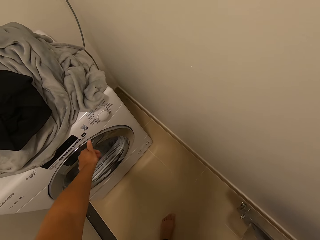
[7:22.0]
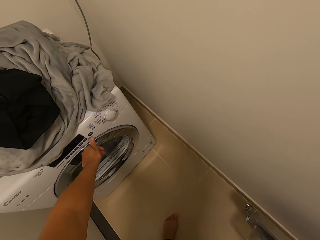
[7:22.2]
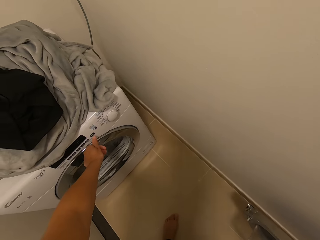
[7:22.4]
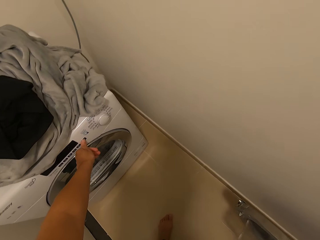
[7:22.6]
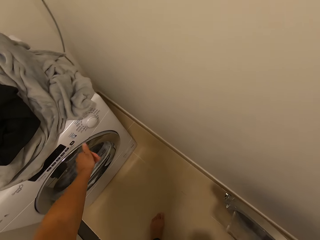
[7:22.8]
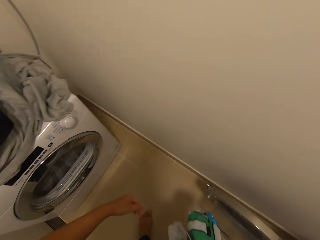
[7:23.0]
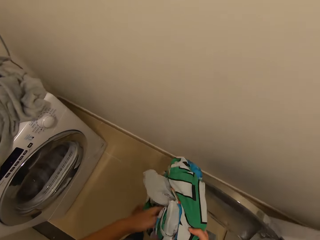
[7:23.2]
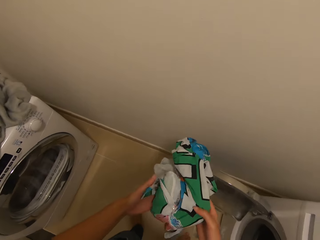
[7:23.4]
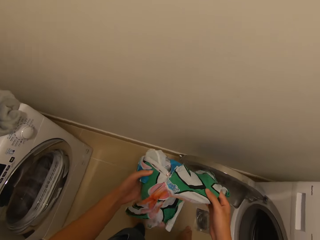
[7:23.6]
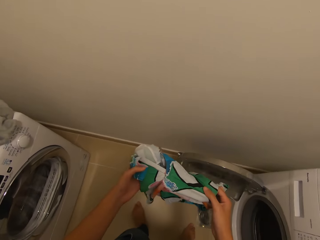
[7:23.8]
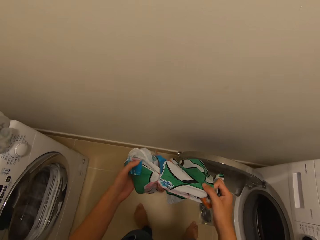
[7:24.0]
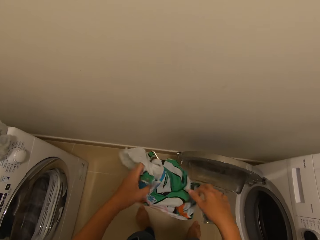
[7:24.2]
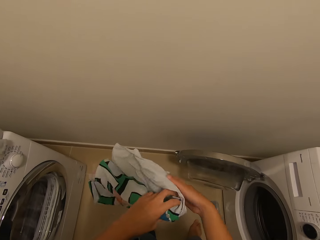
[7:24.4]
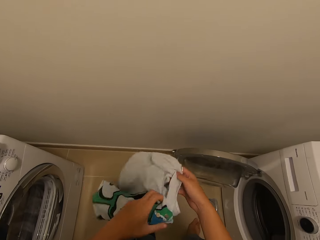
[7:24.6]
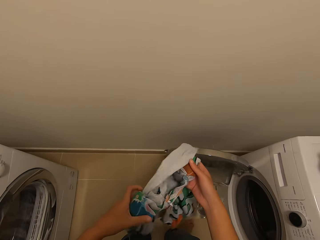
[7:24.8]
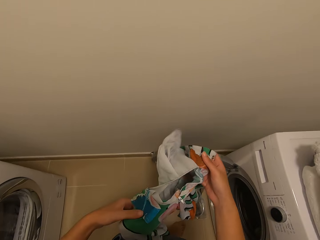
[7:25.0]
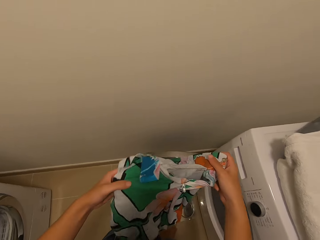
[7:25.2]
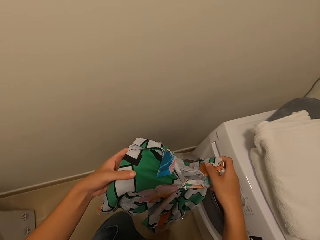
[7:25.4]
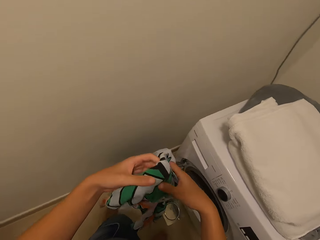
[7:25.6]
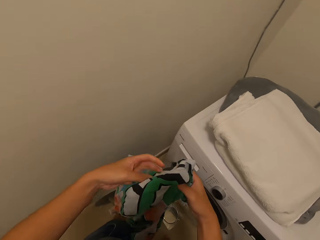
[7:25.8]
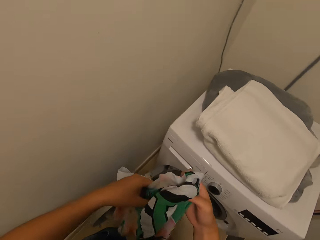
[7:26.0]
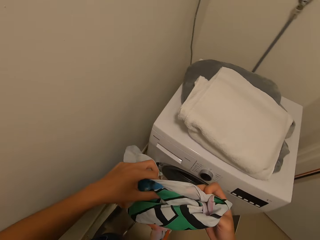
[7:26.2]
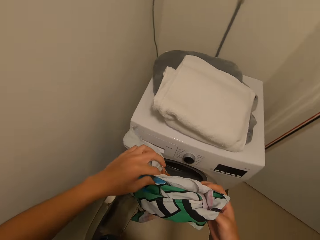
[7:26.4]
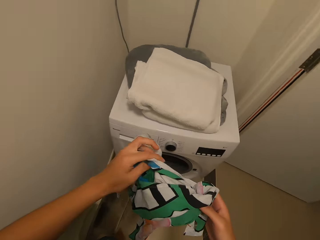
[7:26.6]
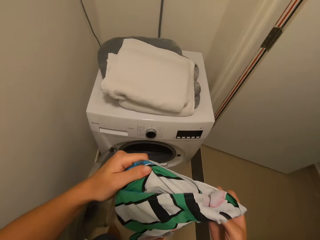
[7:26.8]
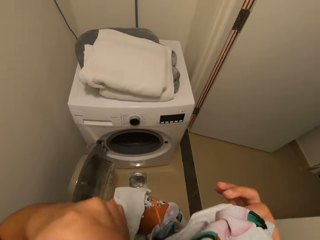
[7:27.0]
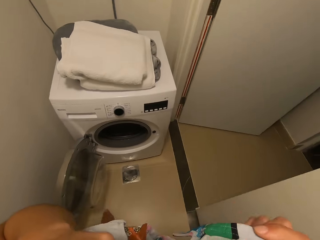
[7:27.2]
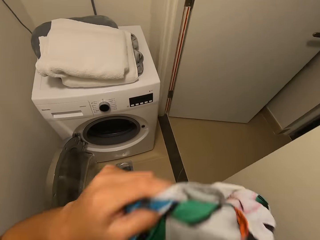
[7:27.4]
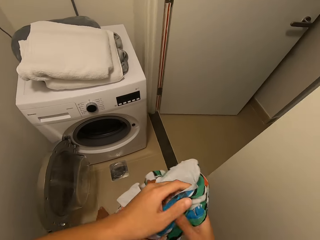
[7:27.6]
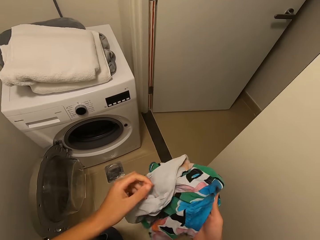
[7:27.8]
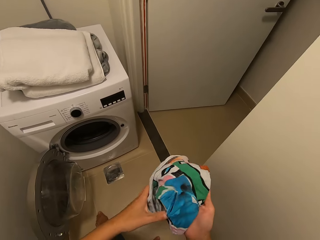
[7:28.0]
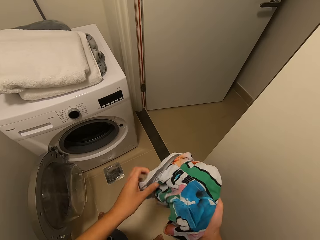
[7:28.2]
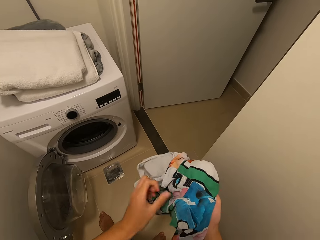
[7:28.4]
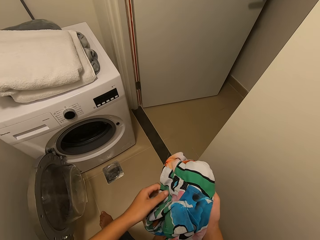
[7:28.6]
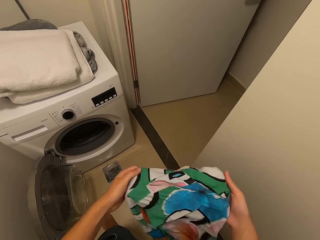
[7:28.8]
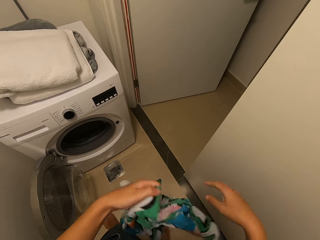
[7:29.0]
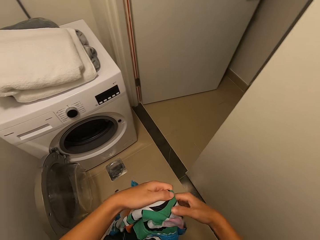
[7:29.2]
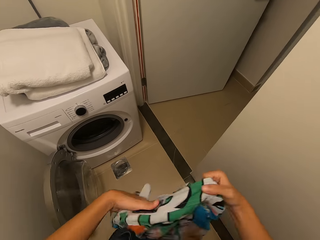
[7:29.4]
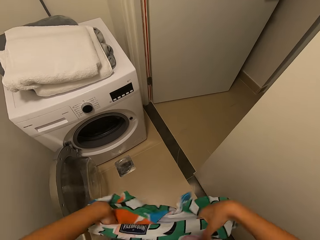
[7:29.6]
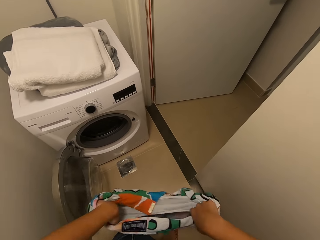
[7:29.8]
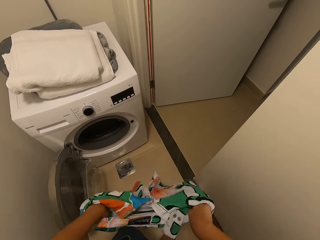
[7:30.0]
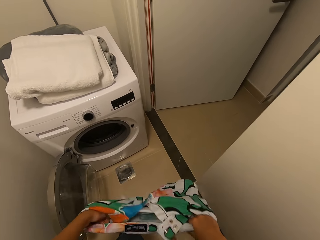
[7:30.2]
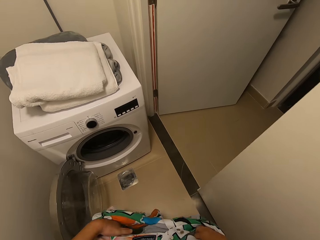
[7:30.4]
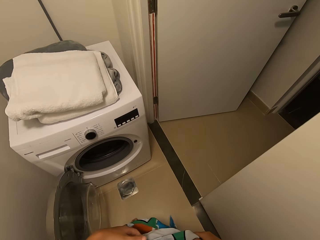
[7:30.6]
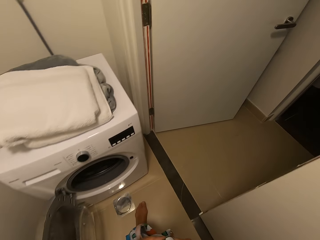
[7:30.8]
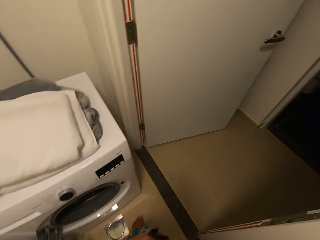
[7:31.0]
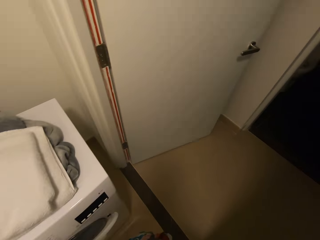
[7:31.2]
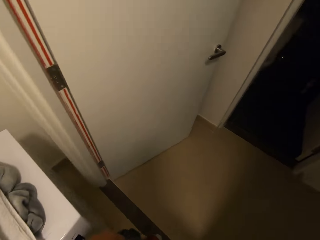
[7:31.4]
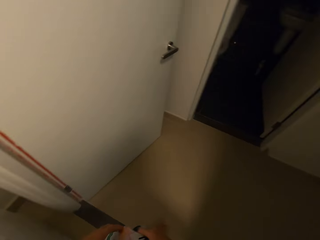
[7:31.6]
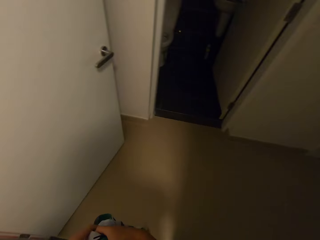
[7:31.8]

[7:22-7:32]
The camera wearer inspects a green cloth with her hands. She flips the cloth on a hand.

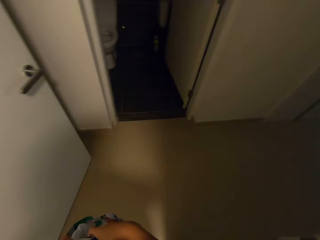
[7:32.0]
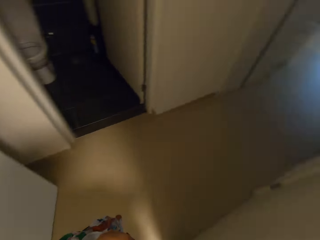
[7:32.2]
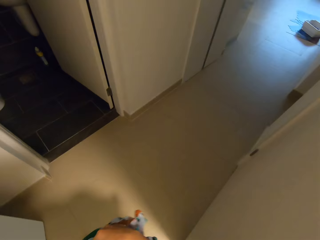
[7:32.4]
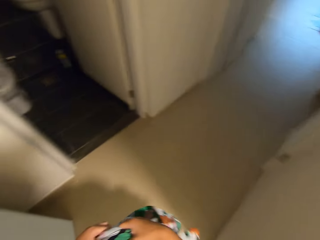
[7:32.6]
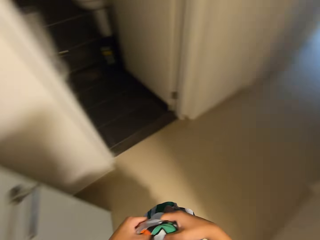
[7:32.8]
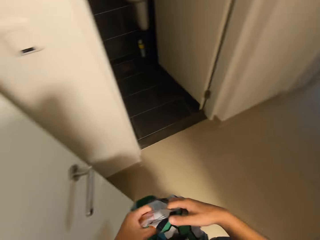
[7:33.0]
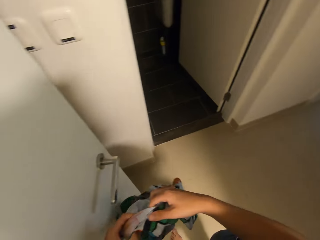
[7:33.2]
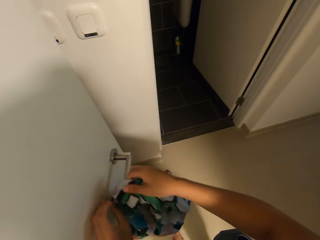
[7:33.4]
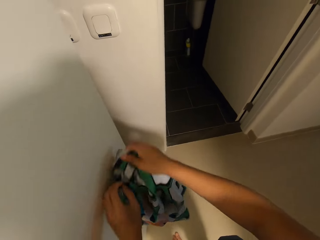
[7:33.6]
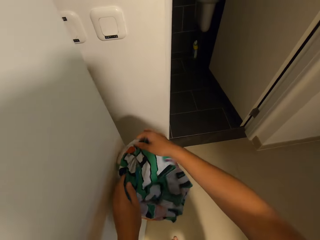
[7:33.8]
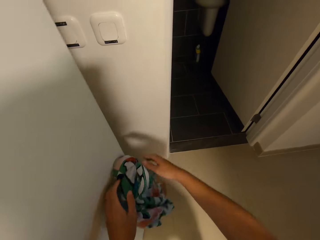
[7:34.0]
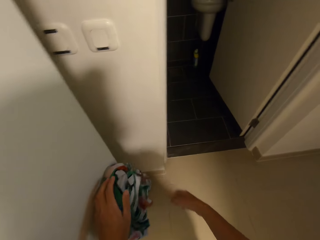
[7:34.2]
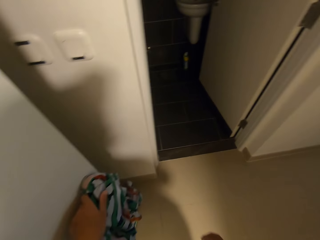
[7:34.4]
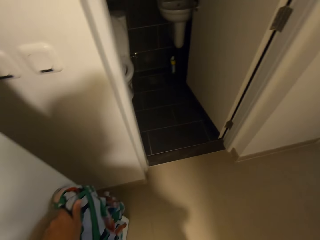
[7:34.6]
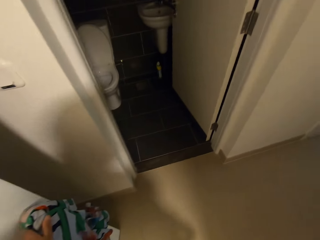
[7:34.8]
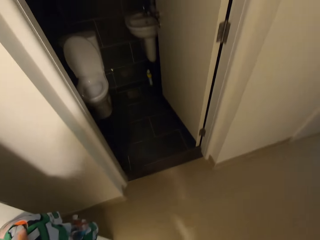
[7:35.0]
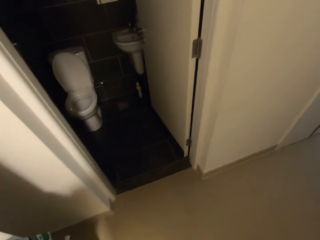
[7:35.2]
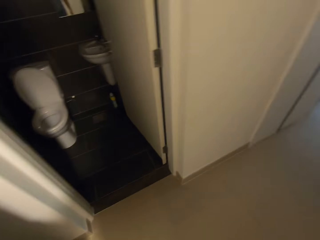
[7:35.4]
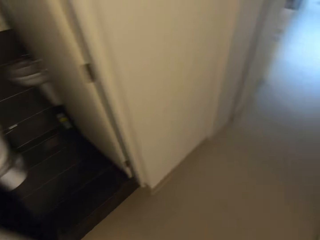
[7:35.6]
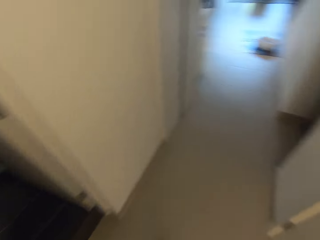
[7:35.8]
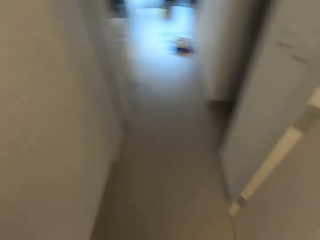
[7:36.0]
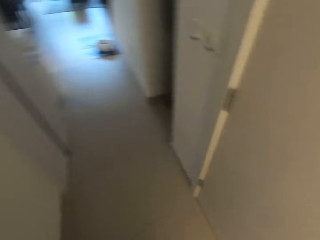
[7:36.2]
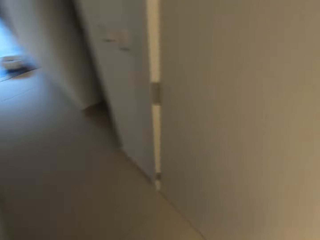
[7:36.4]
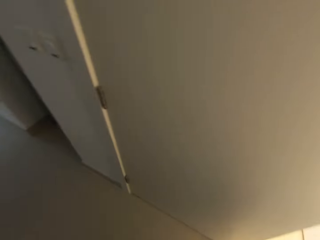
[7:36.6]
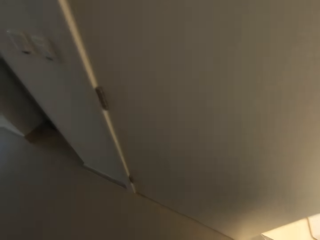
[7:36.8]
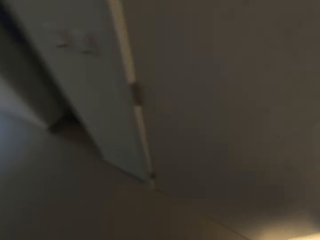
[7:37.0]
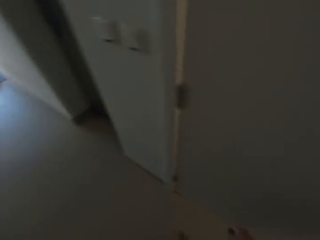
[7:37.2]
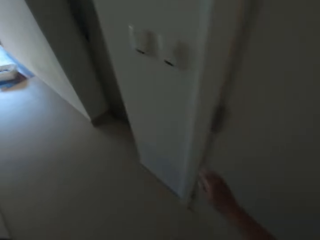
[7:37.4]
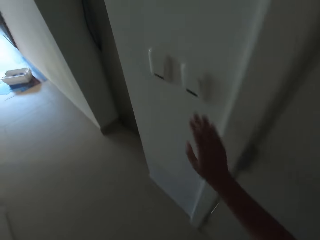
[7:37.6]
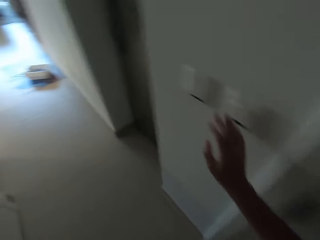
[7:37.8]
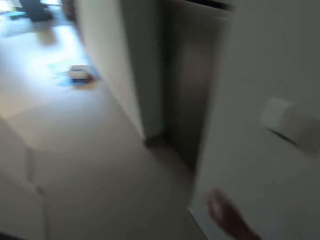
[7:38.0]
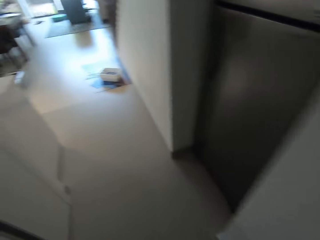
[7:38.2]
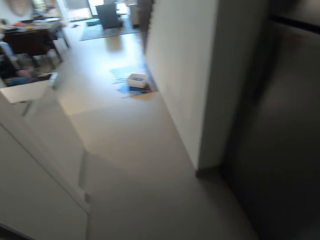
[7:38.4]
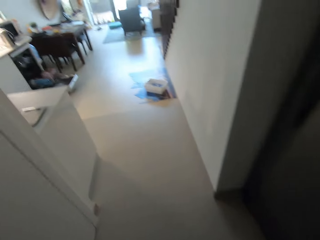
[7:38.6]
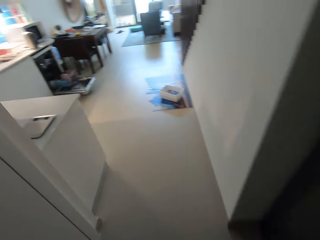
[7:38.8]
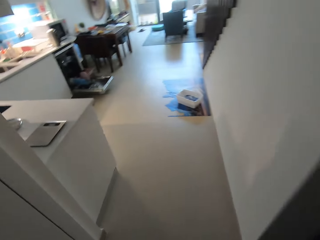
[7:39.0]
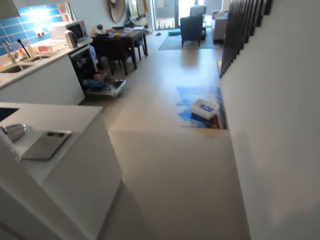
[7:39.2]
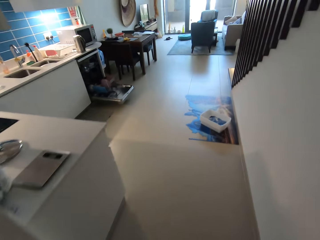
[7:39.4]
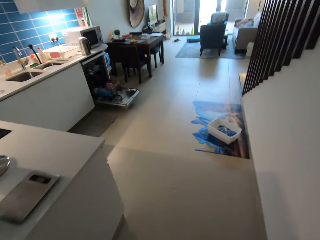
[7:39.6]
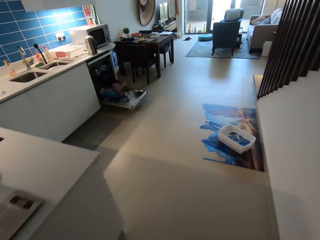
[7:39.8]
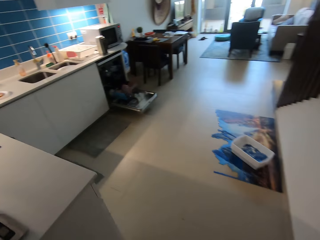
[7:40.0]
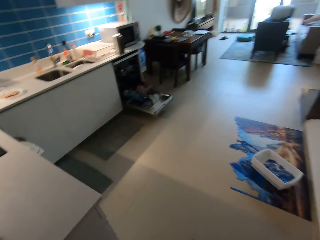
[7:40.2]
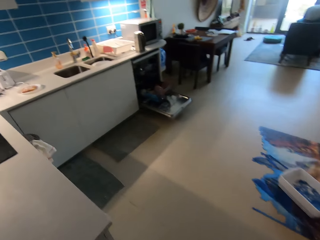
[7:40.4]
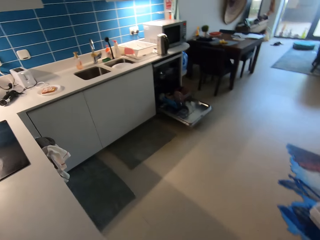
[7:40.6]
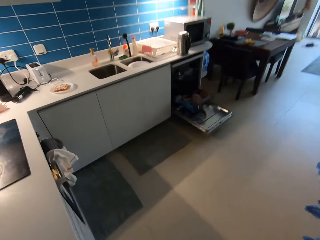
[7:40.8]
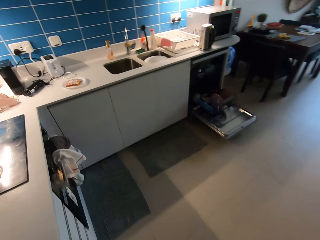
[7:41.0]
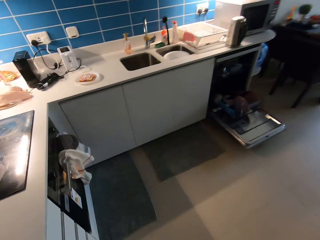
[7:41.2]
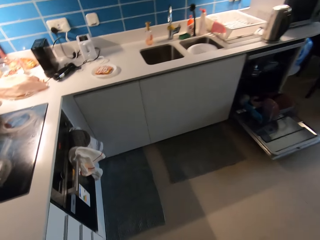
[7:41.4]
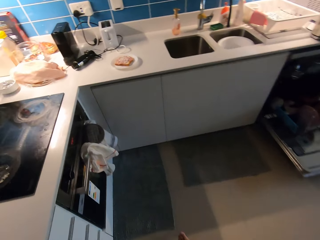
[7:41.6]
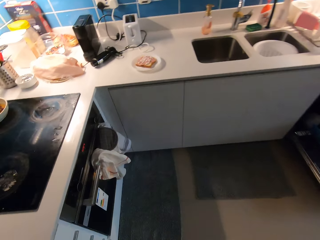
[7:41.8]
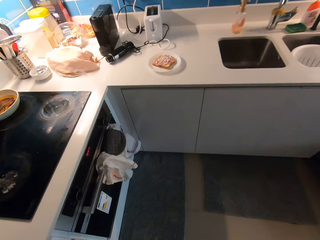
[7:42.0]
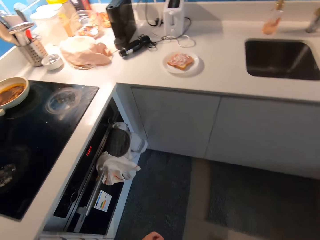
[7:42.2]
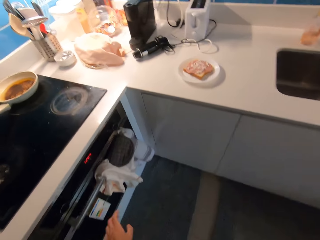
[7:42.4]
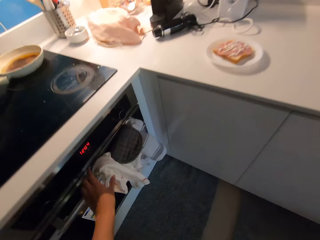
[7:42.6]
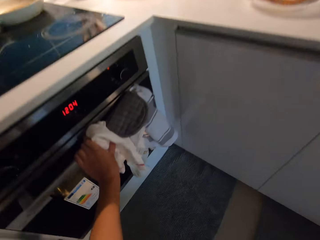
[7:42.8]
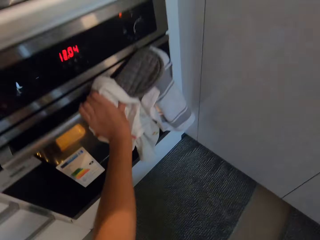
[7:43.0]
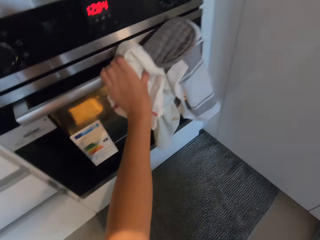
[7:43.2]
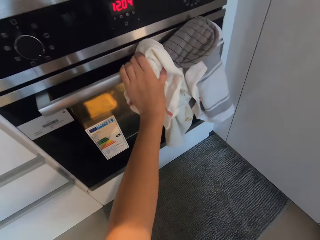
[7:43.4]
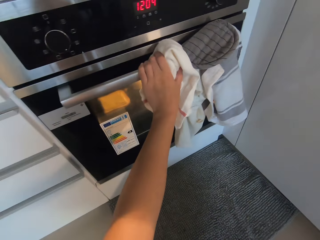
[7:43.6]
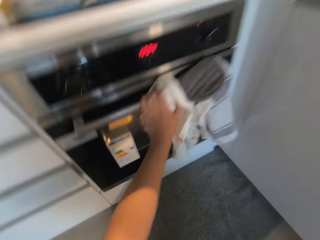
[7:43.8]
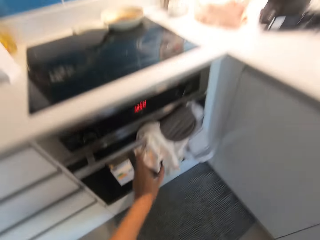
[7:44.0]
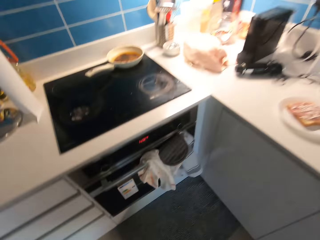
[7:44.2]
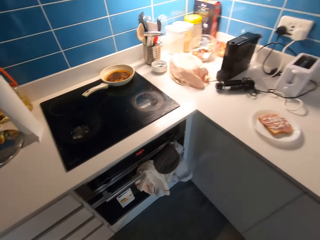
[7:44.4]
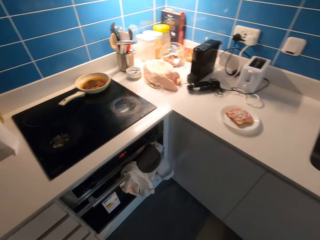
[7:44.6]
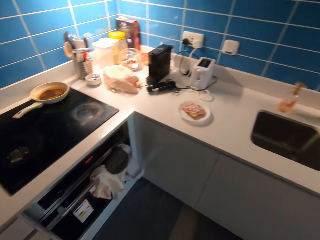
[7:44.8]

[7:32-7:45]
The camera wearer walks out of a laundry room. She hangs the green cloth on the door knob with her hands. She walks around a room. She touches the light switch with her right hand. She walks toward the cabinet. She holds the oven door with her left hand.
